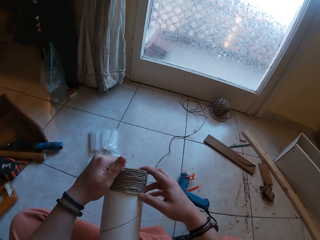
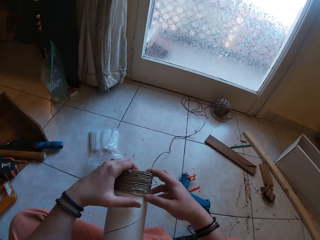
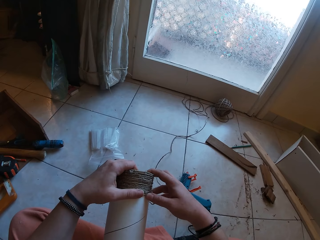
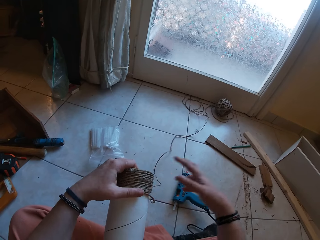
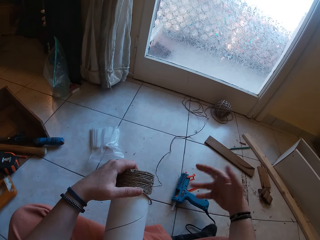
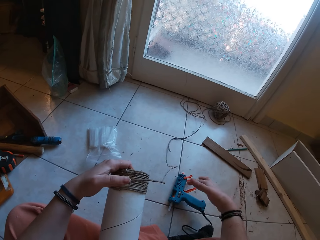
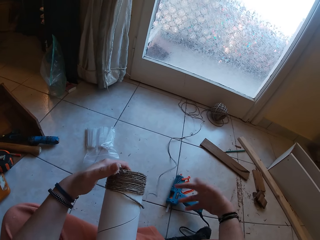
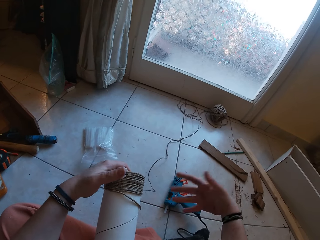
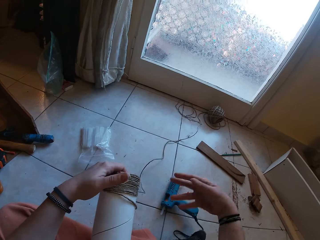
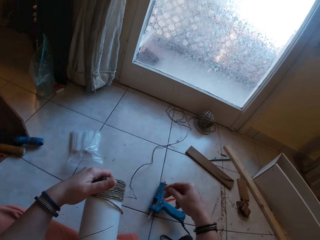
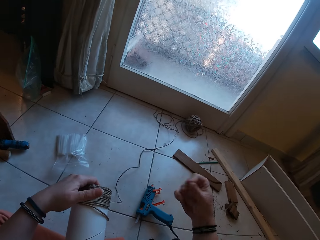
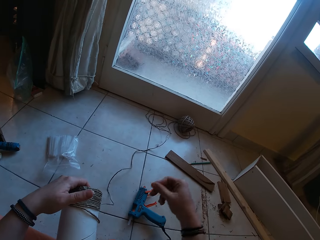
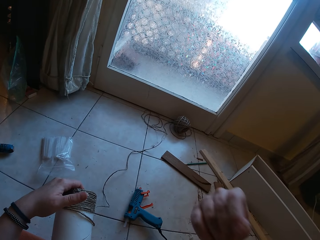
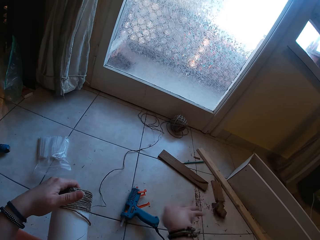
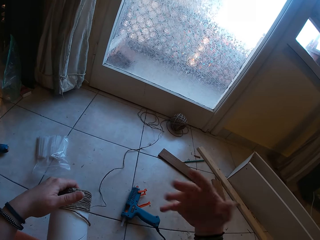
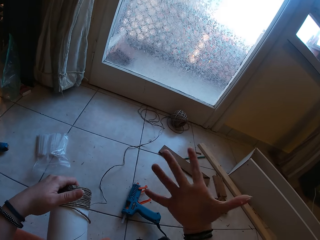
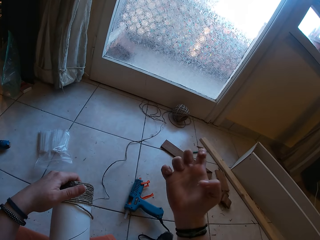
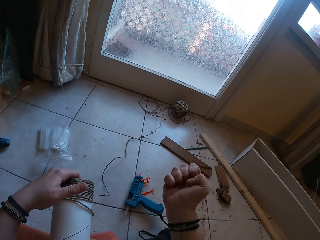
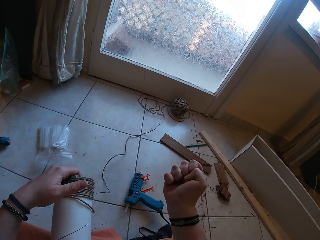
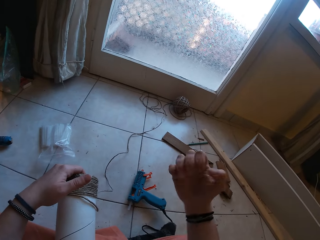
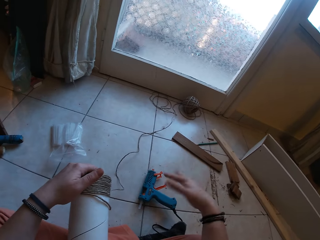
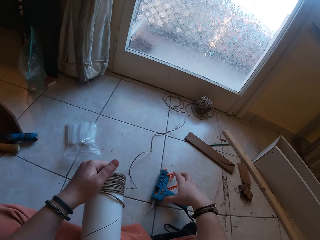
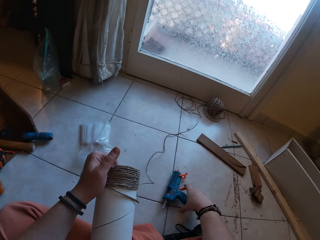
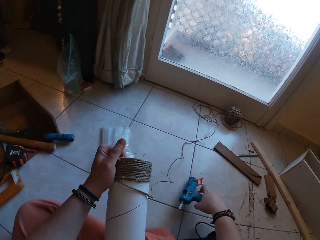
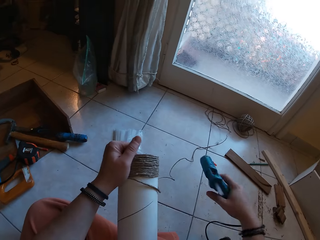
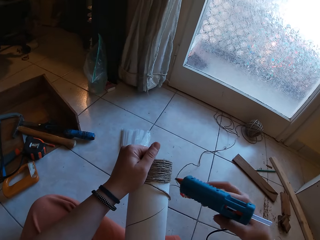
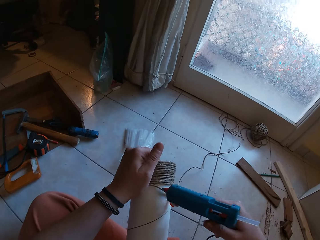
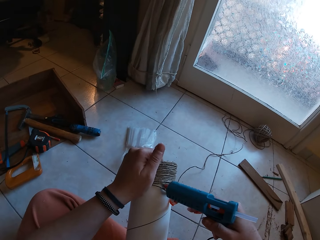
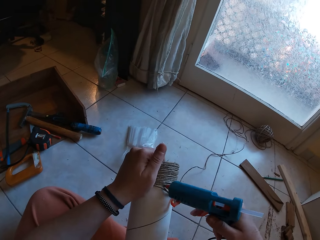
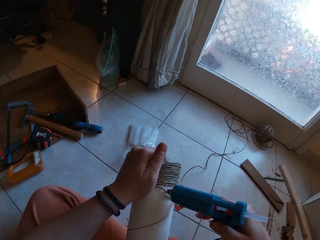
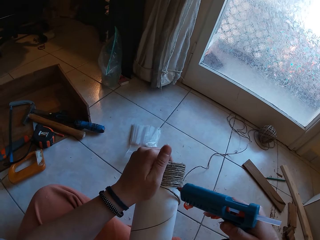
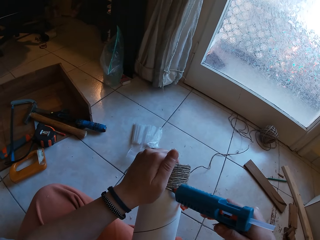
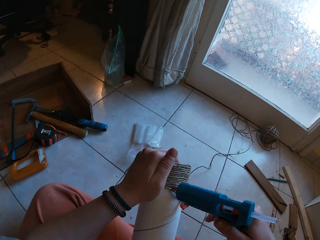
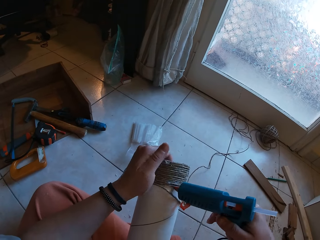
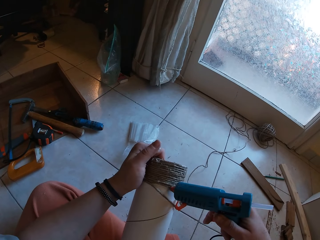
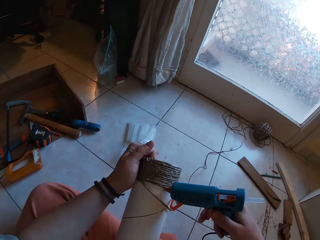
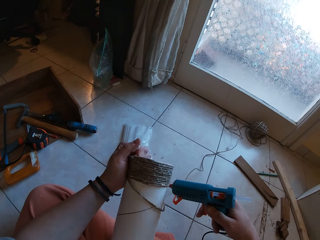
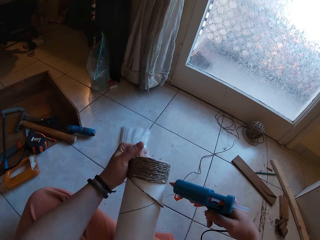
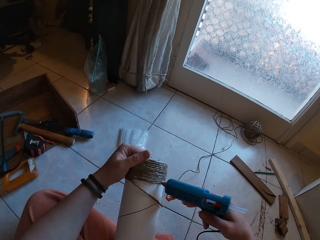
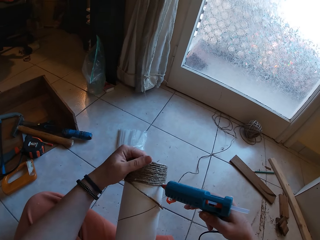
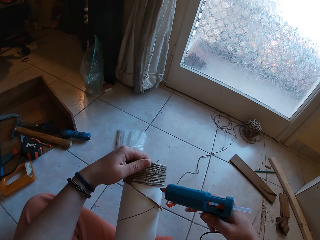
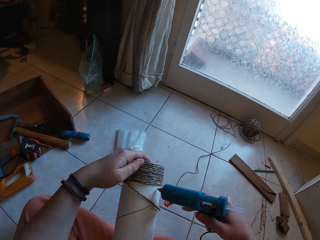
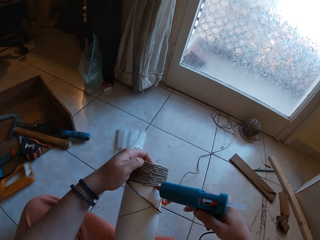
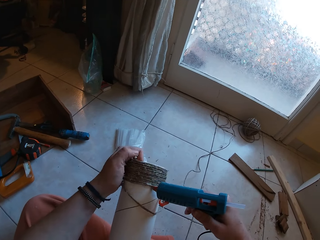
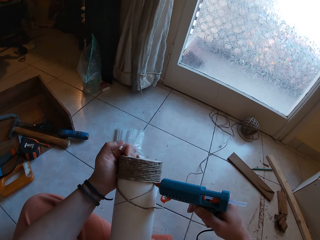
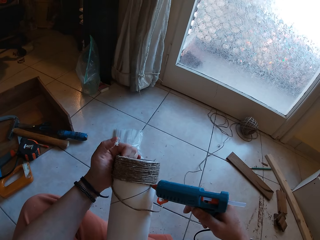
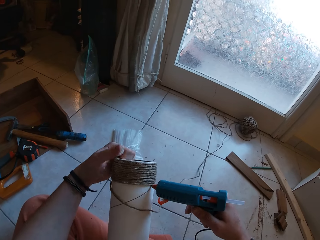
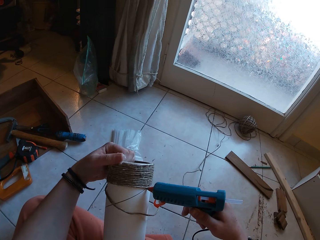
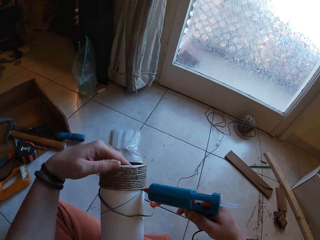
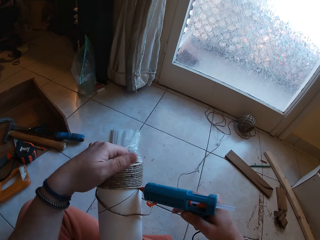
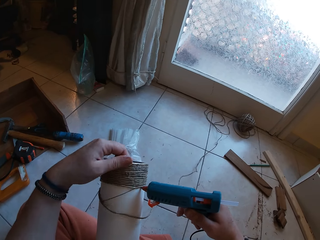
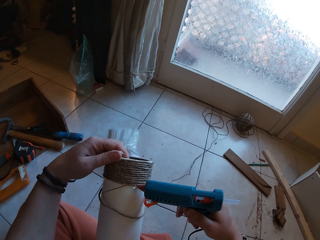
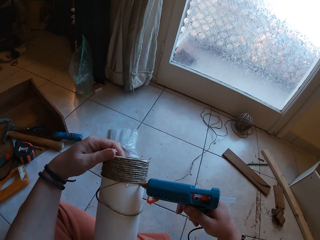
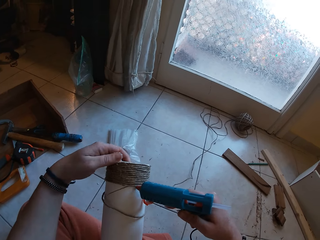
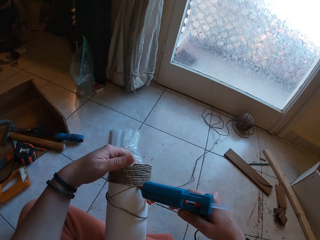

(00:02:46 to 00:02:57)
The camera wearer holds the cardboard tube with both hands. She shakes a hand. She picks up the glue gun from the floor with her right hand. She applies glue on the cardboard tube with the glue gun in her right hand. She applies glue again.

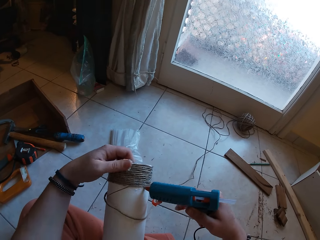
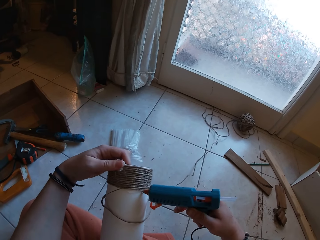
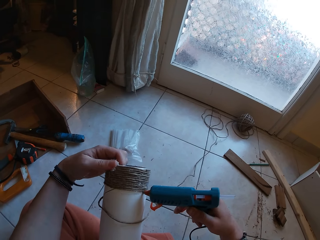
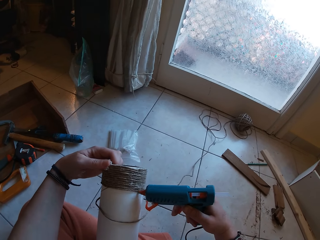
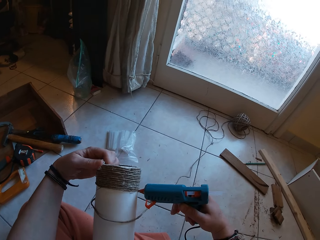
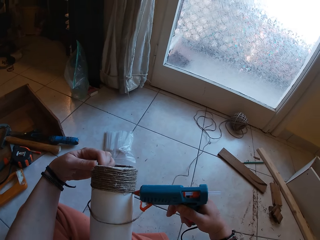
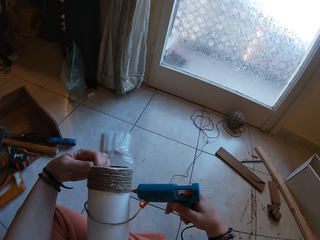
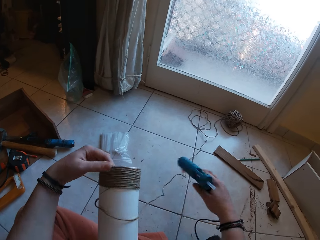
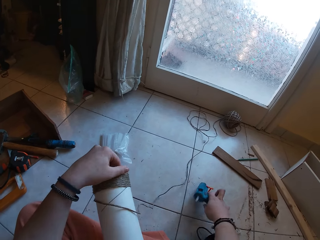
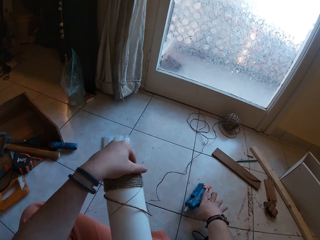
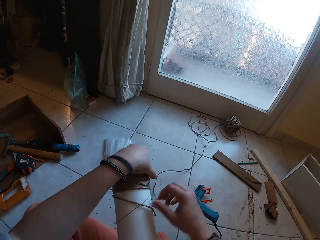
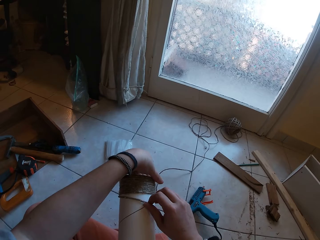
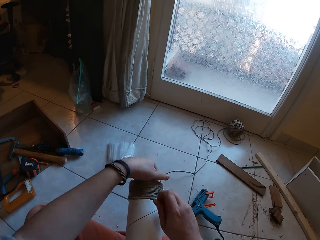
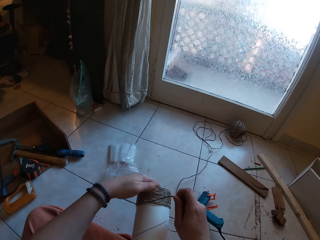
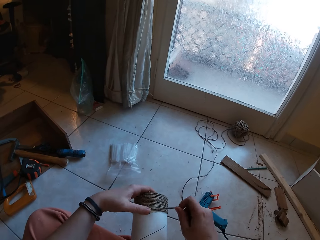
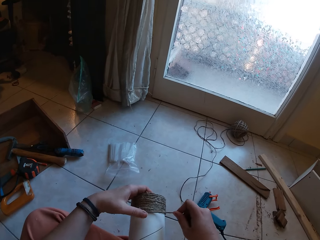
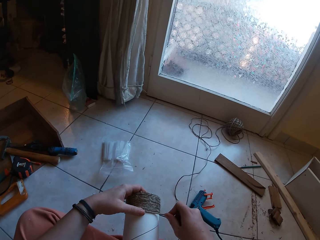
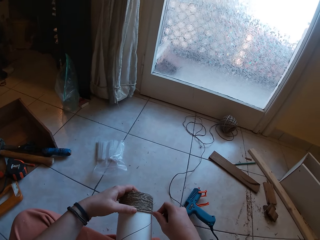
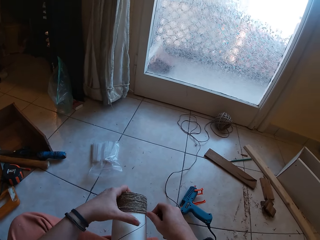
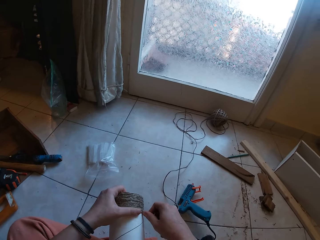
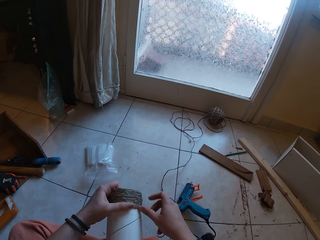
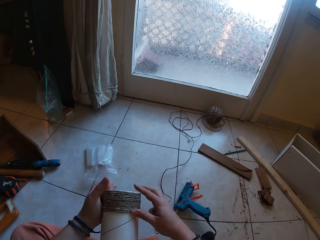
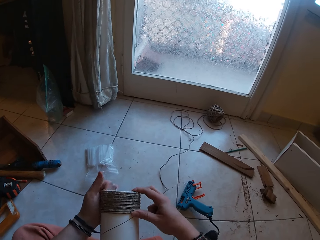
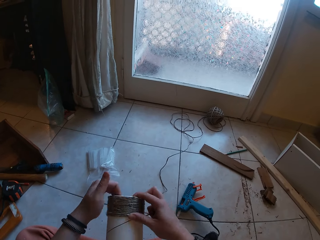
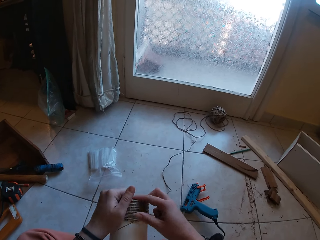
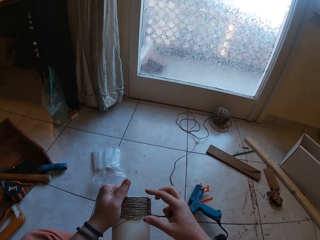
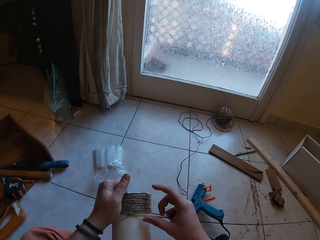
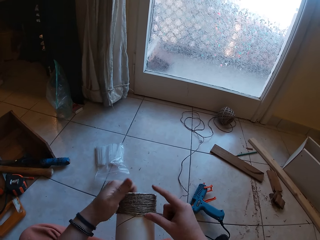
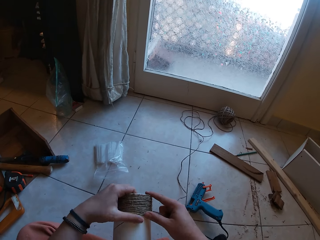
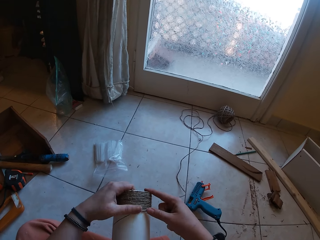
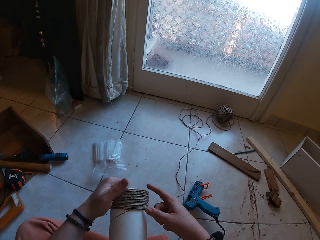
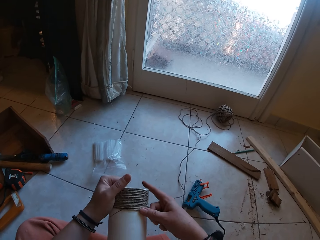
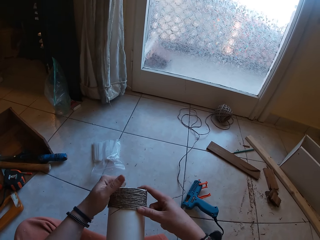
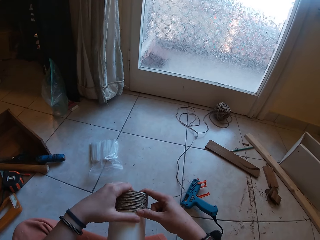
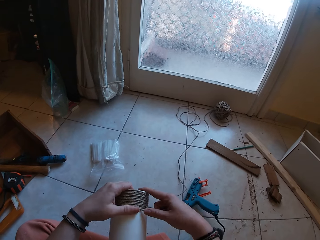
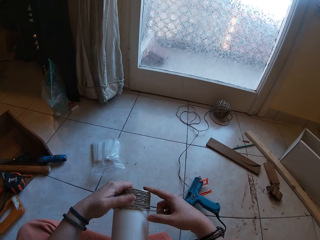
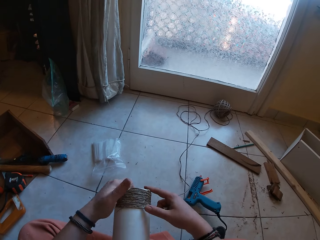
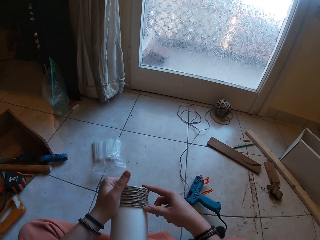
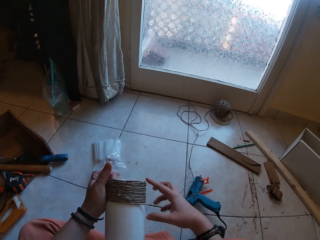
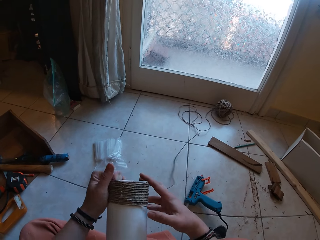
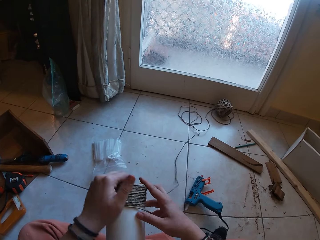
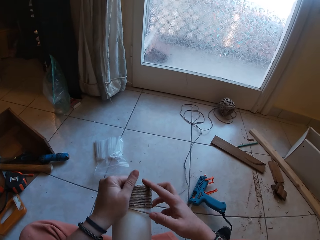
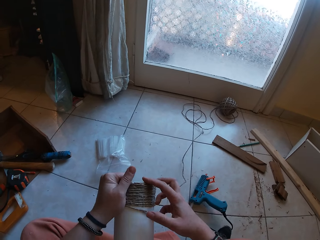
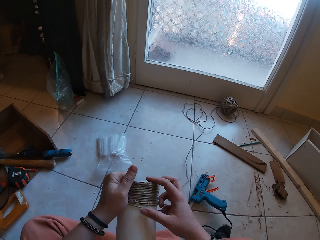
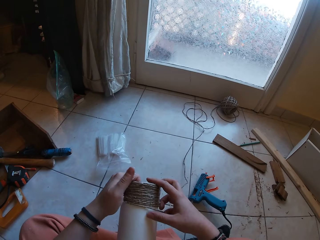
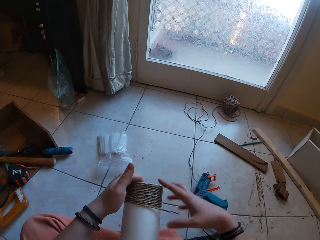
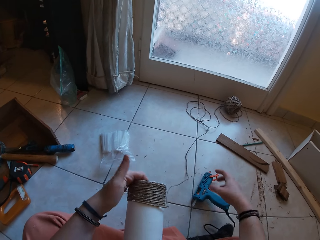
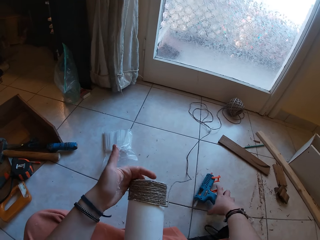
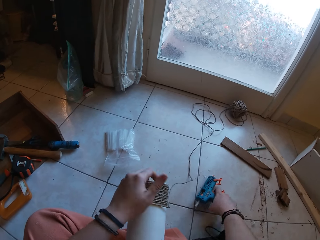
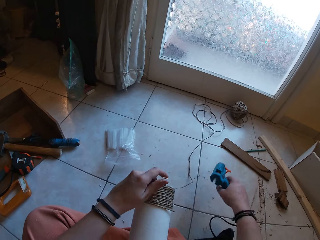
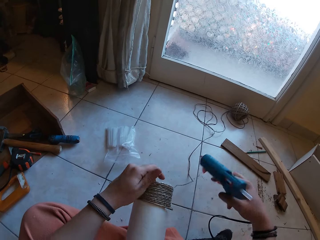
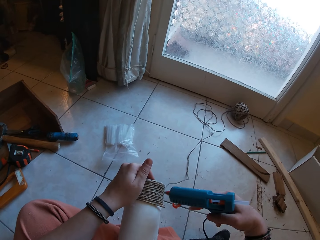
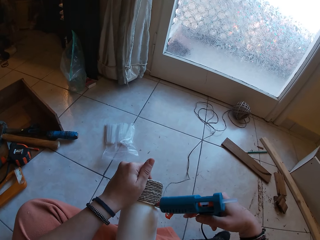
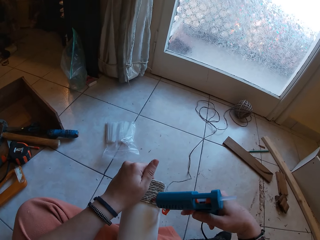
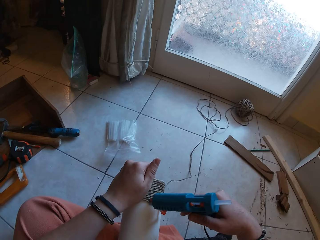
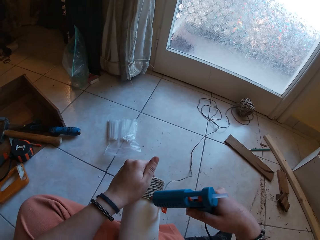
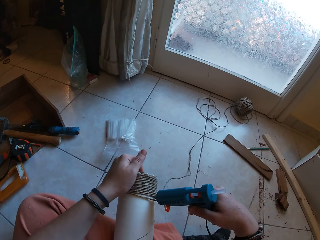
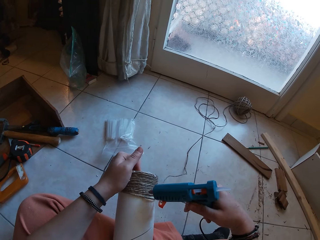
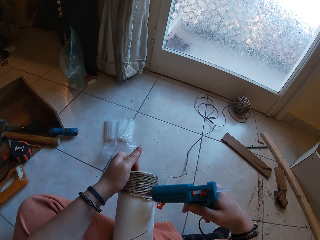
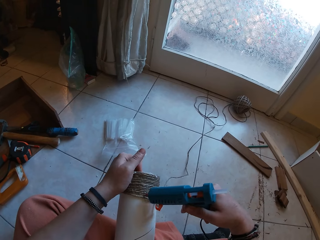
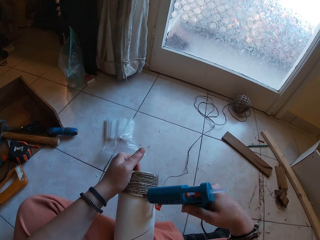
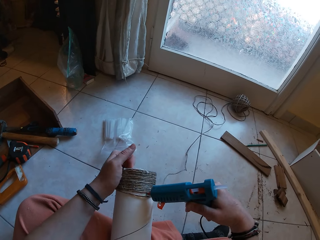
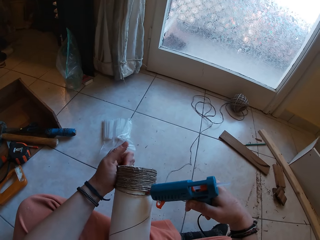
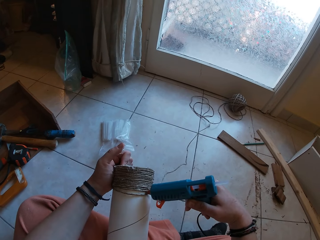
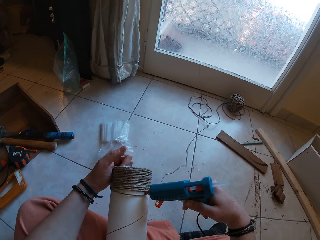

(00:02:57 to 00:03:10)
The camera wearer drops the glue gun on the floor with her right hand. She rolls the twine on the cardboard tube with her right hand. She aligns the rope on the carton. She holds the cardboard tube with both hands. She rolls the twine on the cardboard tube with her right hand. She picks the glue gun from the floor with her right hand. She applies glue on the cardboard tube with the glue gun in her right hand.
